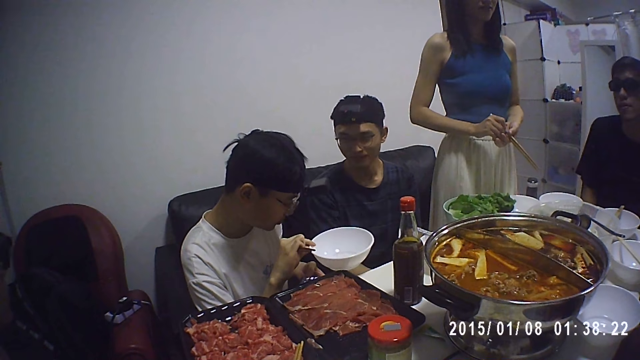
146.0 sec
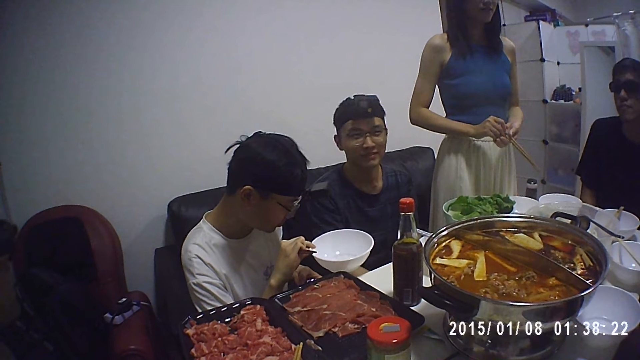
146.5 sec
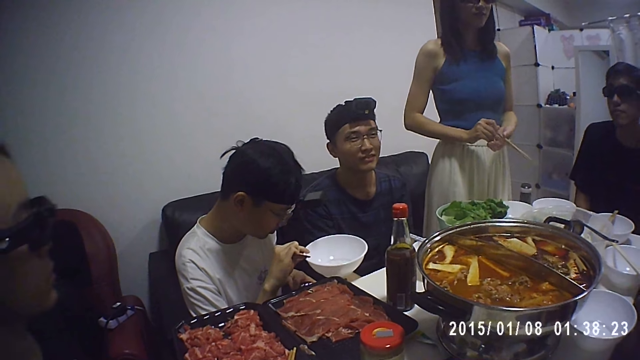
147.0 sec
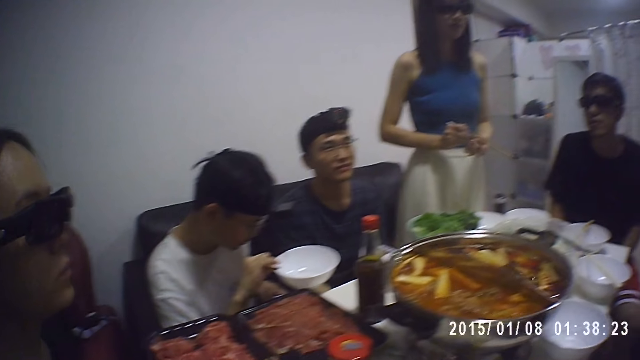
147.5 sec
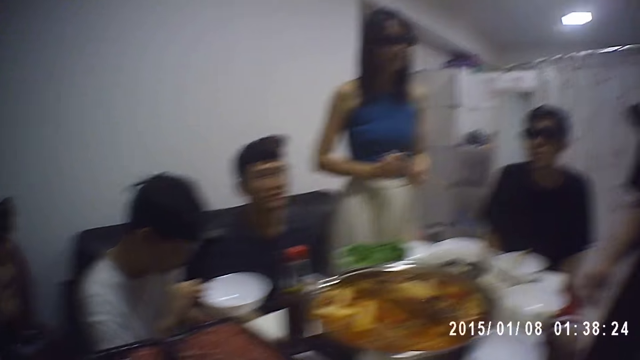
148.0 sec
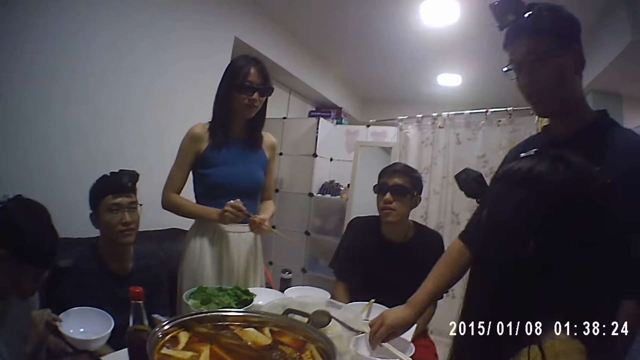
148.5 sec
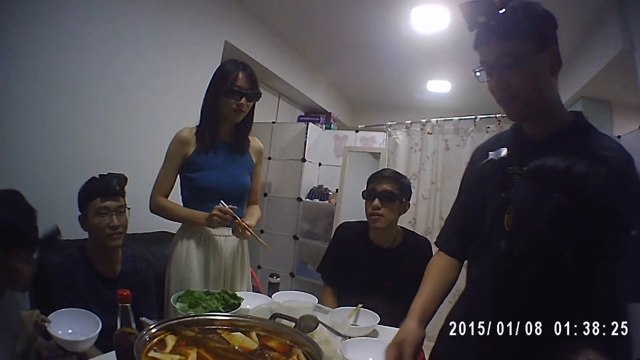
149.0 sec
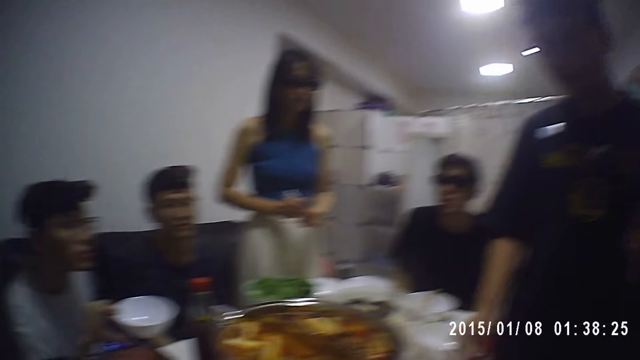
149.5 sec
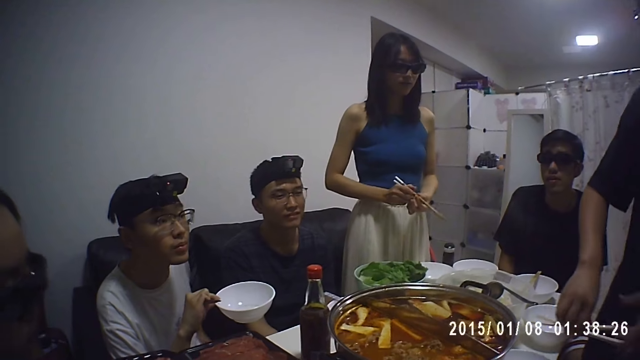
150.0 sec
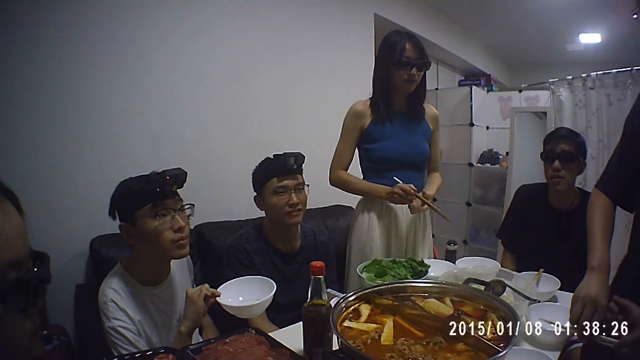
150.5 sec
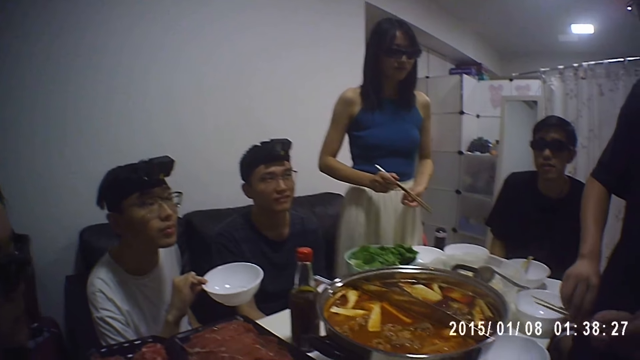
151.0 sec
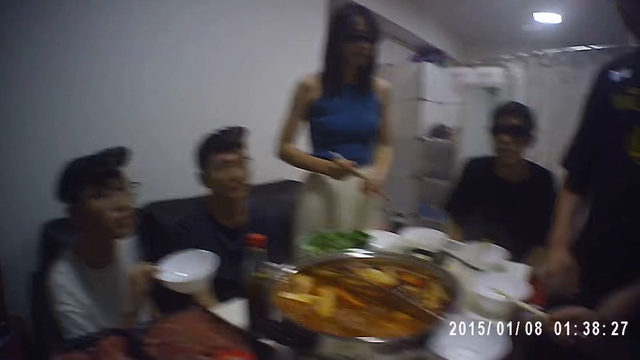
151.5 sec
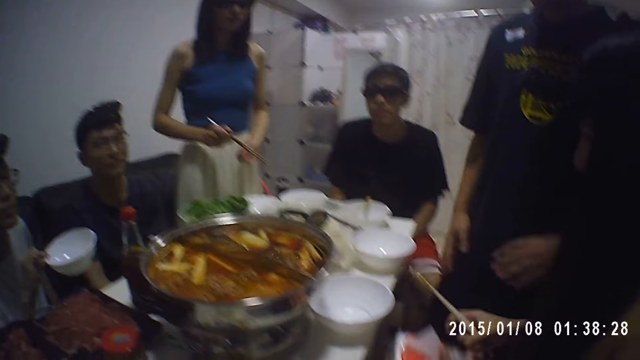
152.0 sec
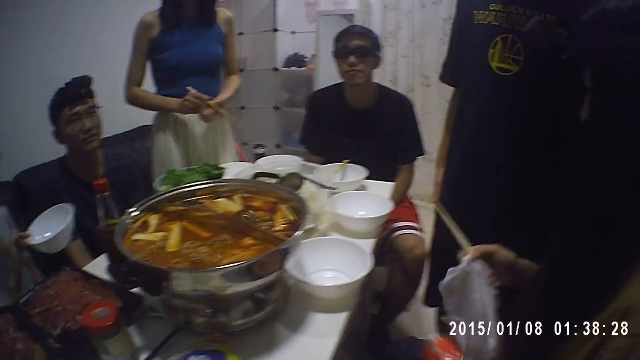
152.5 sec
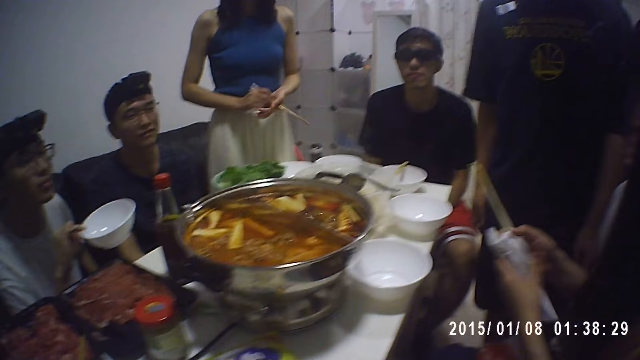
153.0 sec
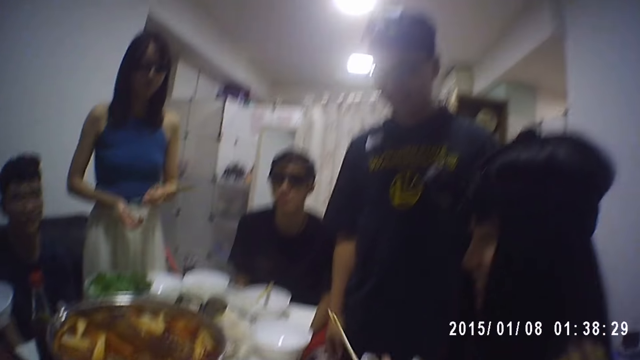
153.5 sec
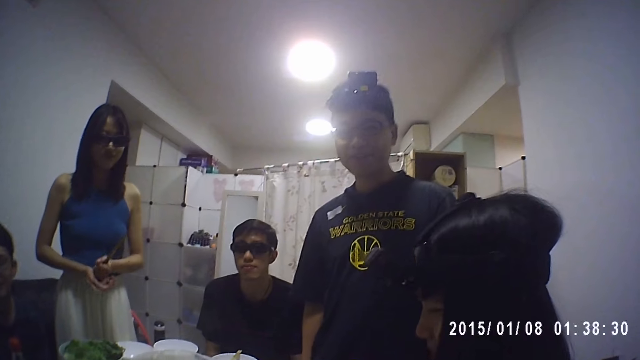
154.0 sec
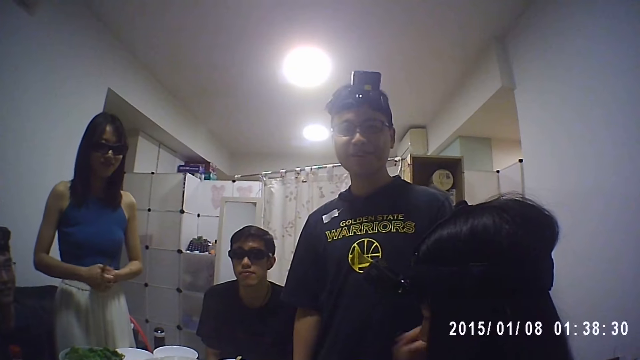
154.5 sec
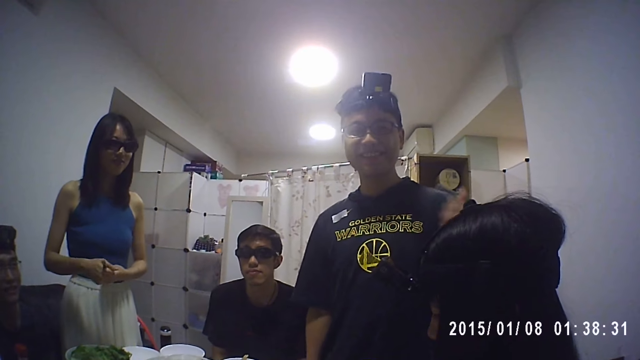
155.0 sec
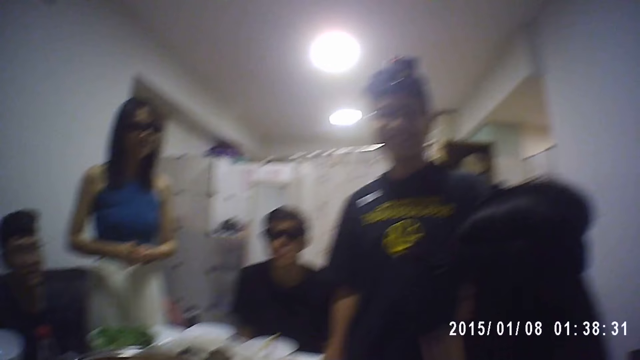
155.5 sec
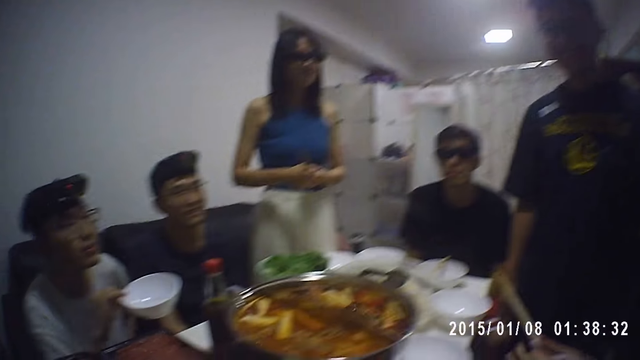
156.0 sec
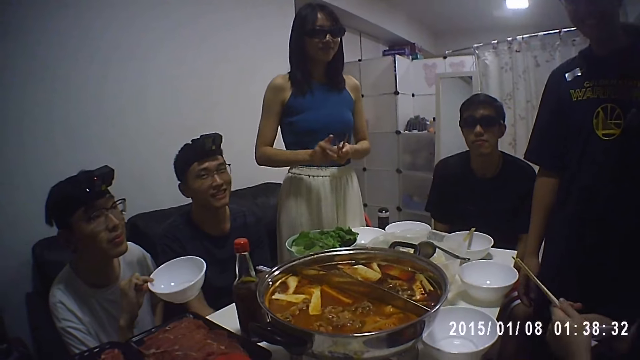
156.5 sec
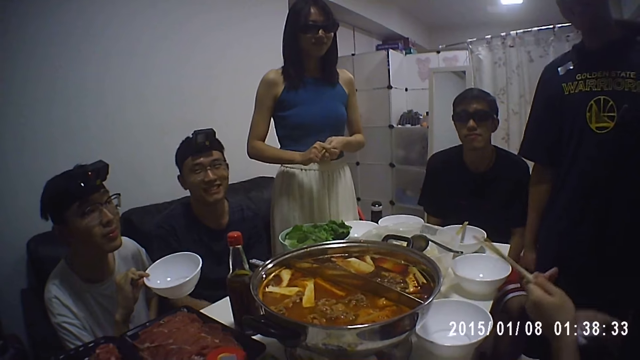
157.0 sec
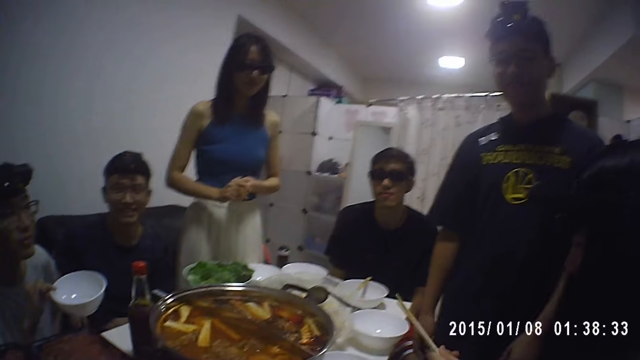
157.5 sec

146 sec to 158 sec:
The man picks up the chopsticks. The lady collects the chopsticks from the man. The lady brings out serviette paper from the box of serviette paper. The lady cleans the chopsticks with the serviette paper. The man gesticulates with his hands.

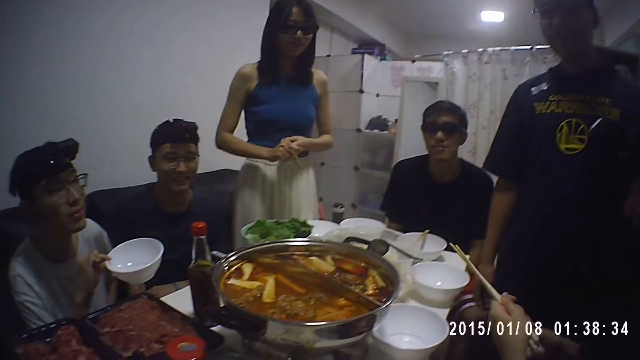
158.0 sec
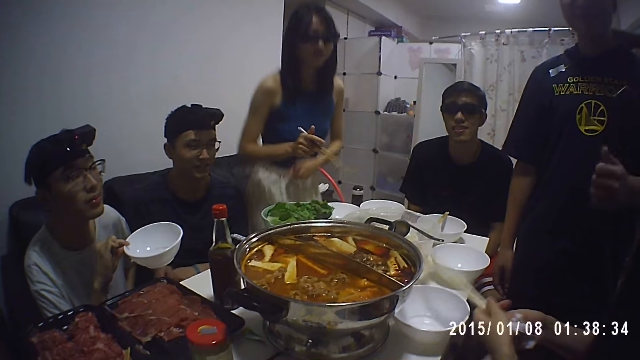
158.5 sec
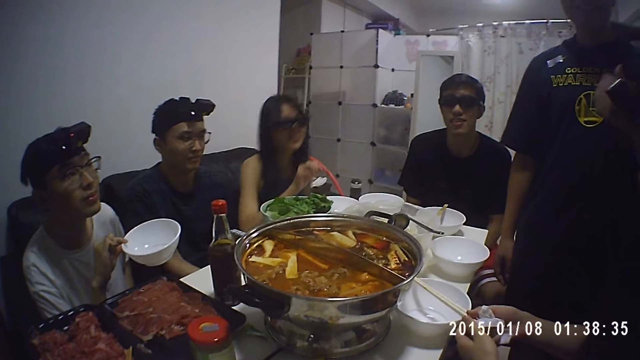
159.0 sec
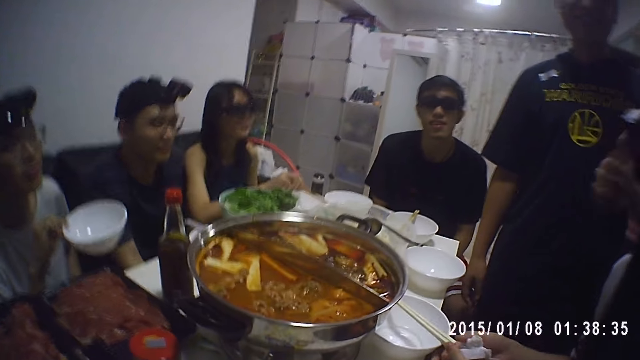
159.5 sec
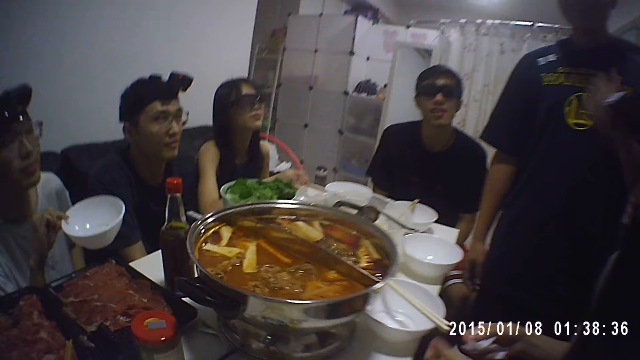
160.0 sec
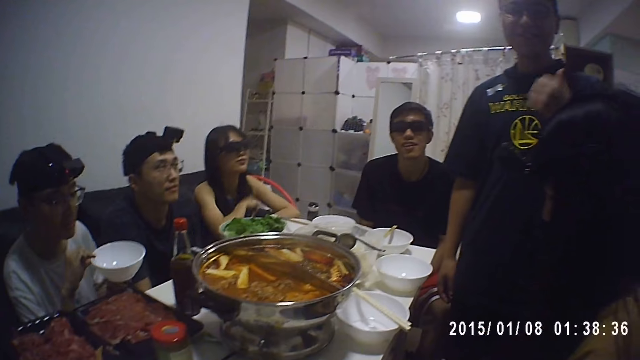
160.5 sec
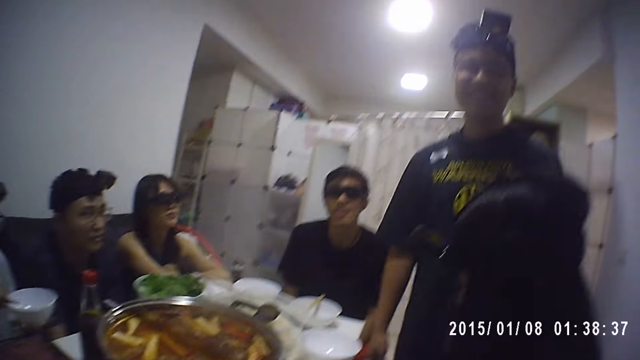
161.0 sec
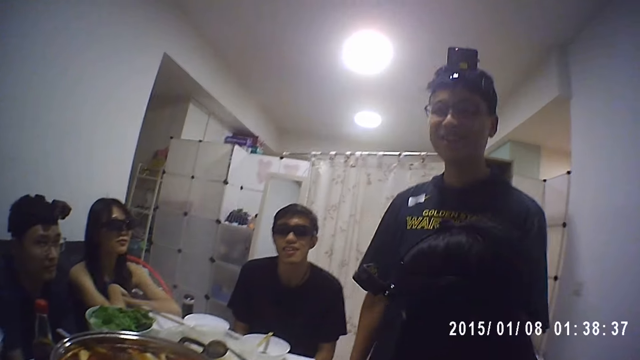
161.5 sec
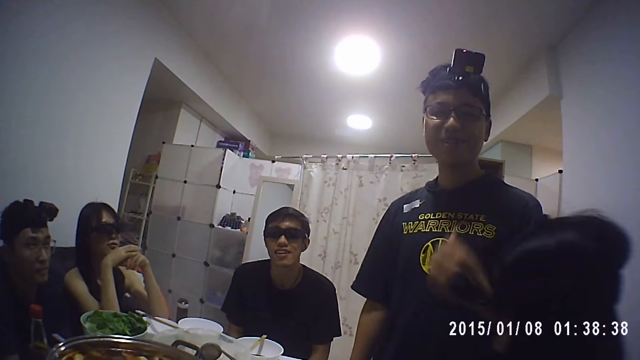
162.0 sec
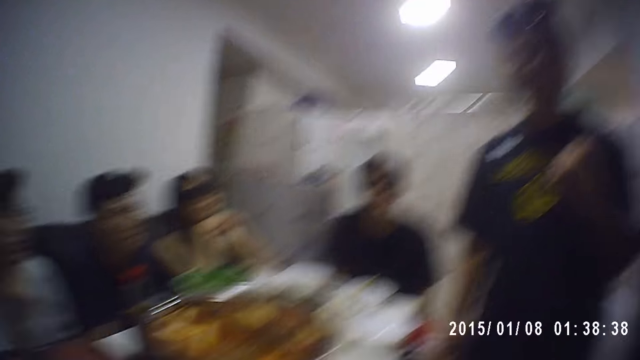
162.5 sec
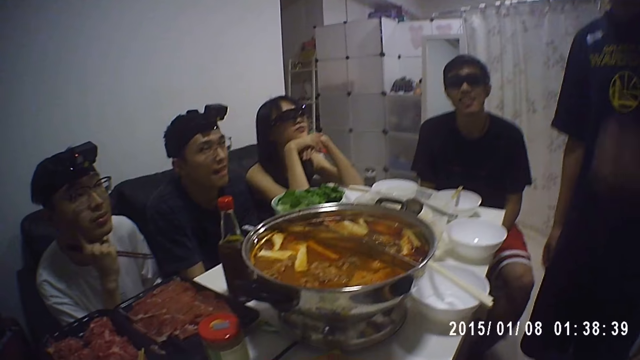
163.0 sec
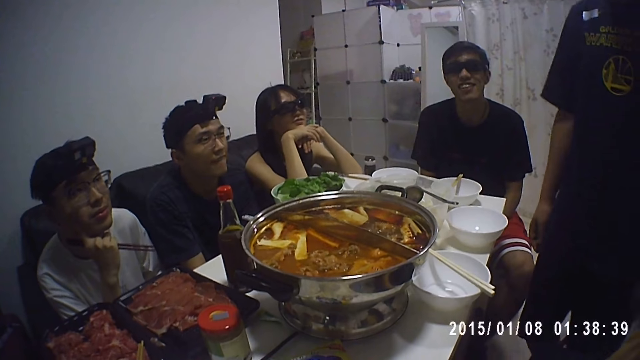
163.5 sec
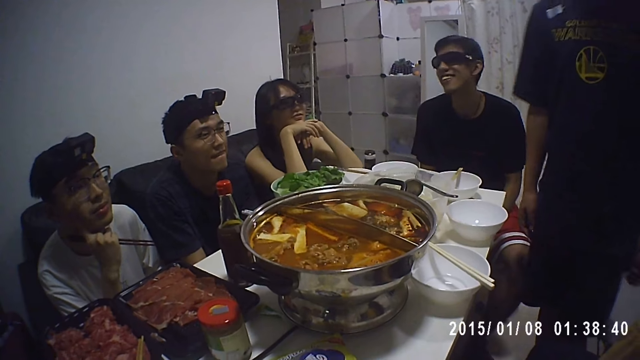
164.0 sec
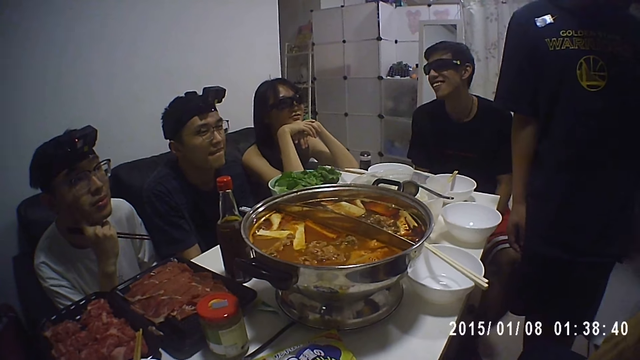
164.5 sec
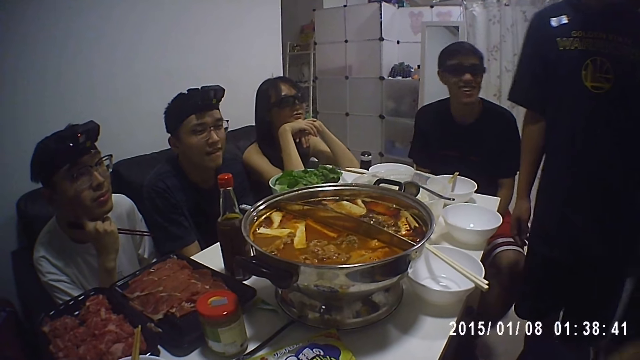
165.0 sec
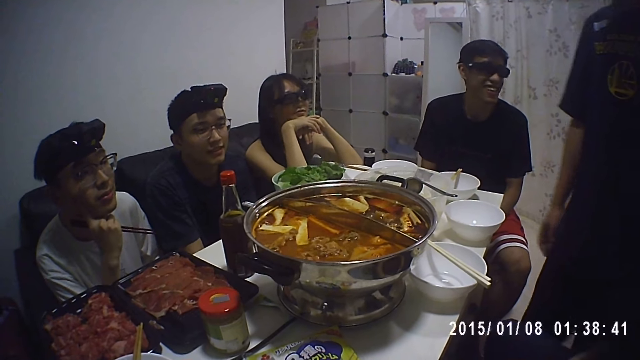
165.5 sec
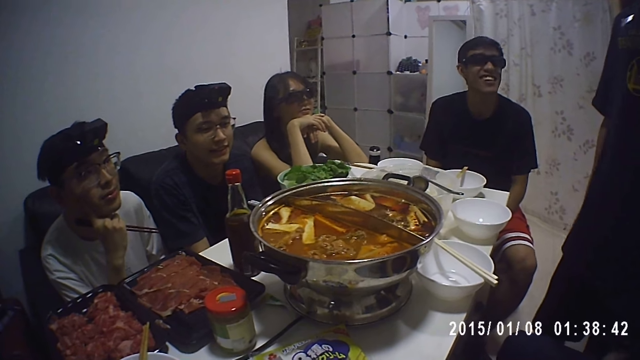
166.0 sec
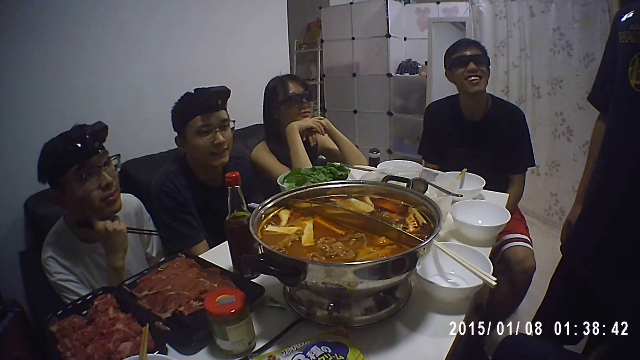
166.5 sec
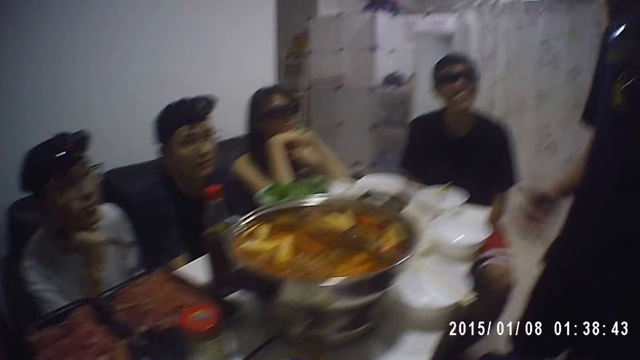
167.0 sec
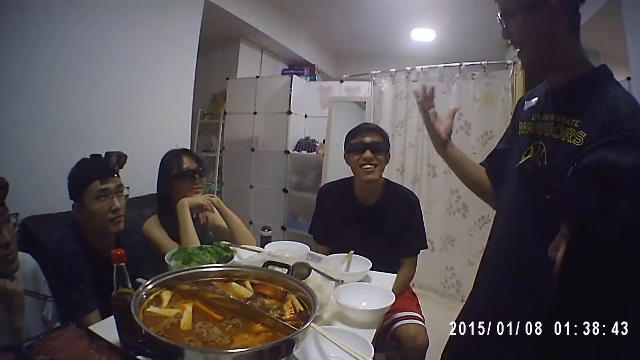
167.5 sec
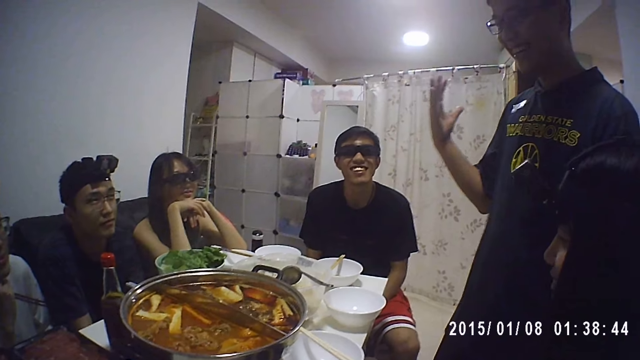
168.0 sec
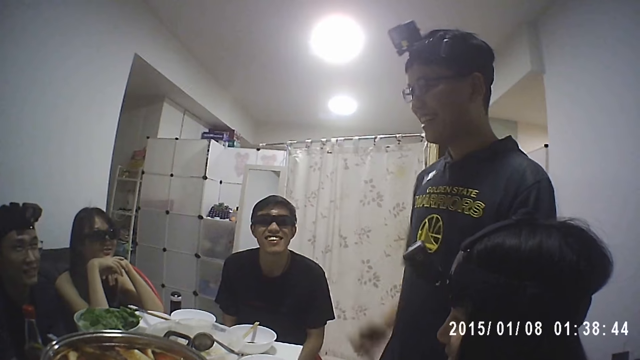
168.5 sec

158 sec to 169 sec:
The lady sits down. Another lady drops the chopsticks on the dishware. The first lady places the chopsticks on the dishware.
